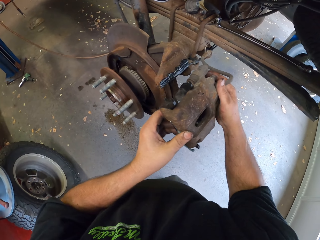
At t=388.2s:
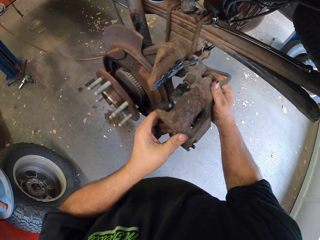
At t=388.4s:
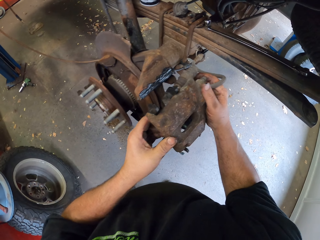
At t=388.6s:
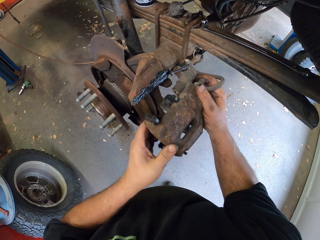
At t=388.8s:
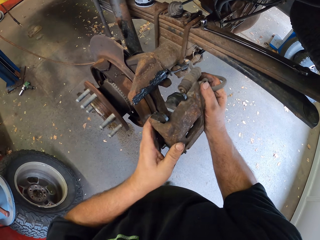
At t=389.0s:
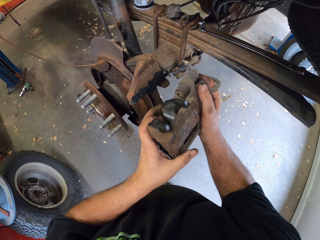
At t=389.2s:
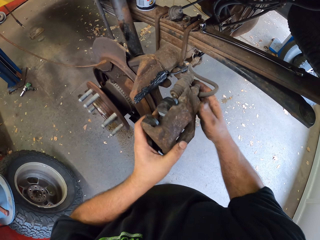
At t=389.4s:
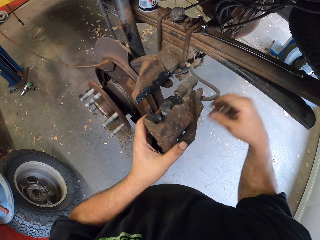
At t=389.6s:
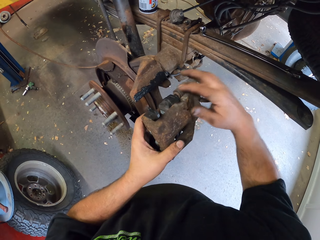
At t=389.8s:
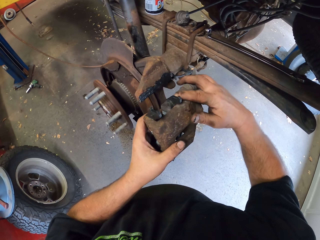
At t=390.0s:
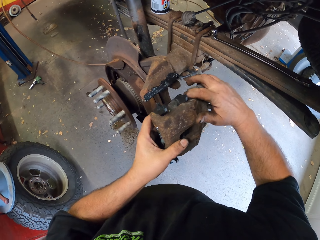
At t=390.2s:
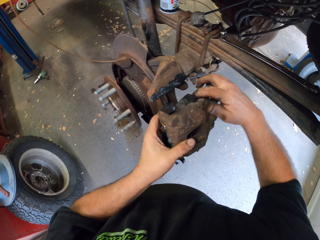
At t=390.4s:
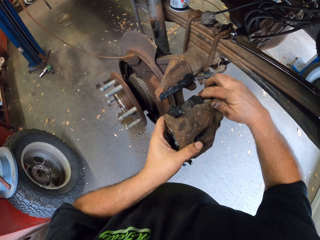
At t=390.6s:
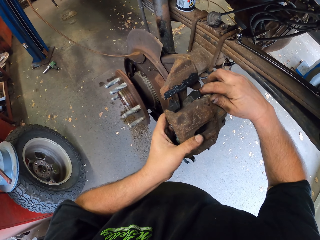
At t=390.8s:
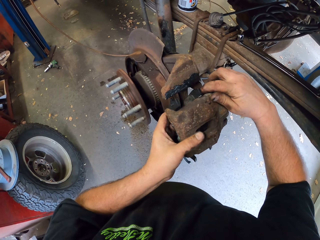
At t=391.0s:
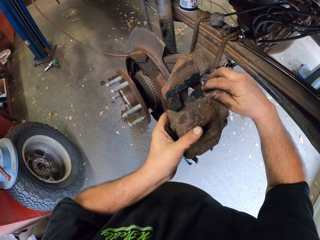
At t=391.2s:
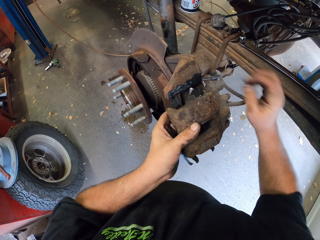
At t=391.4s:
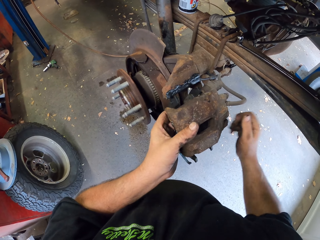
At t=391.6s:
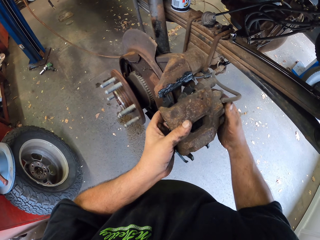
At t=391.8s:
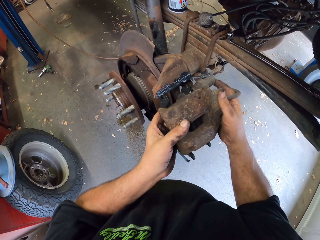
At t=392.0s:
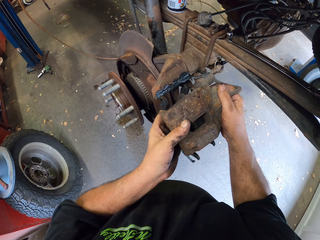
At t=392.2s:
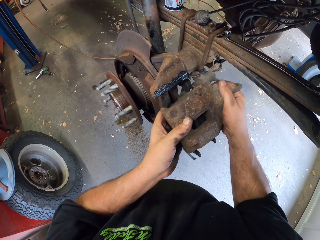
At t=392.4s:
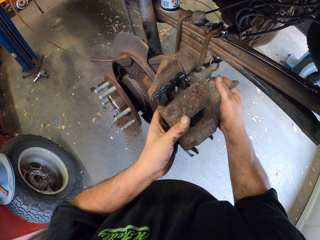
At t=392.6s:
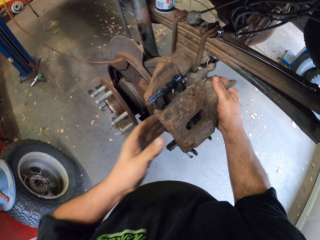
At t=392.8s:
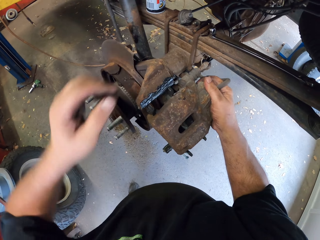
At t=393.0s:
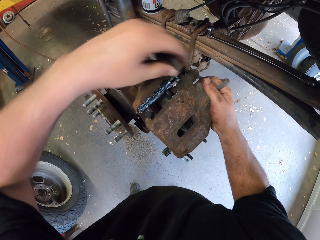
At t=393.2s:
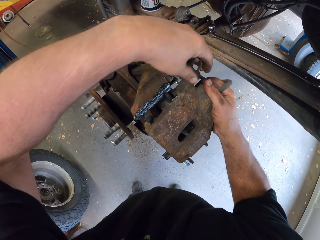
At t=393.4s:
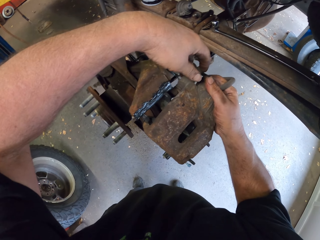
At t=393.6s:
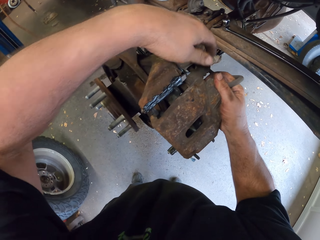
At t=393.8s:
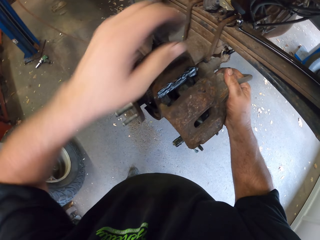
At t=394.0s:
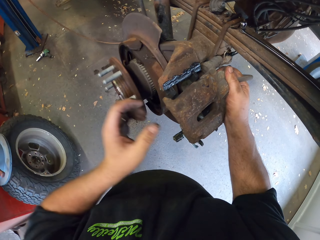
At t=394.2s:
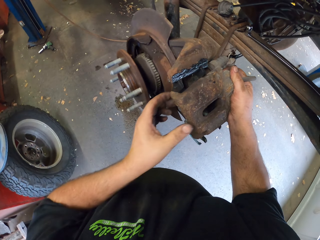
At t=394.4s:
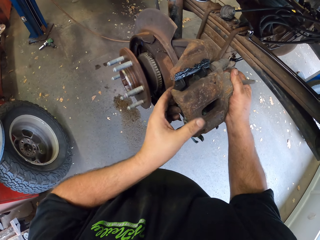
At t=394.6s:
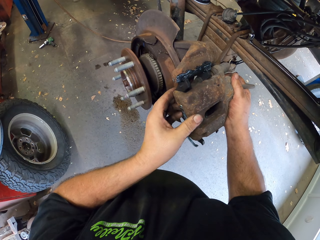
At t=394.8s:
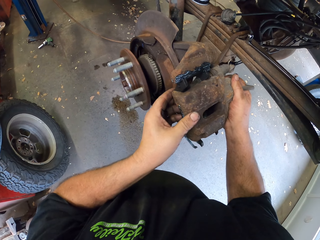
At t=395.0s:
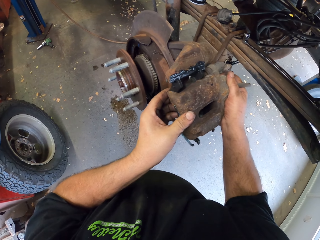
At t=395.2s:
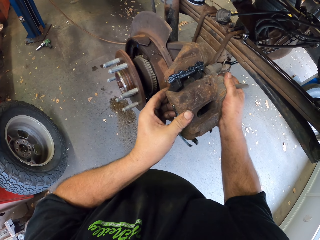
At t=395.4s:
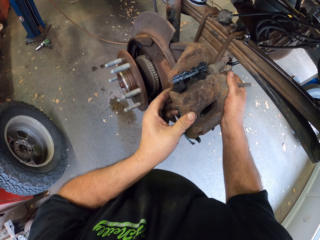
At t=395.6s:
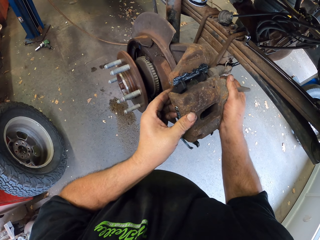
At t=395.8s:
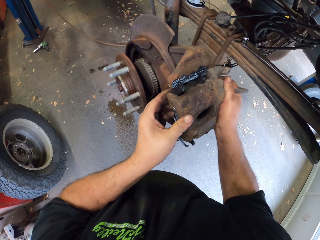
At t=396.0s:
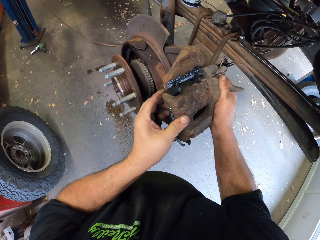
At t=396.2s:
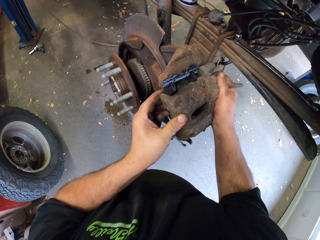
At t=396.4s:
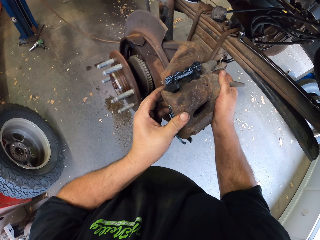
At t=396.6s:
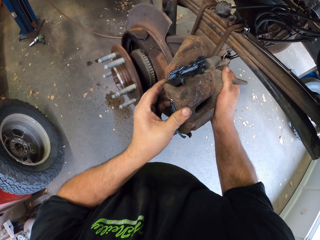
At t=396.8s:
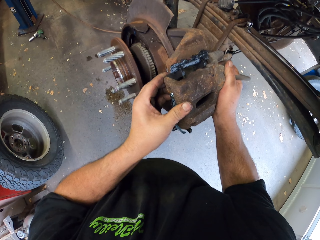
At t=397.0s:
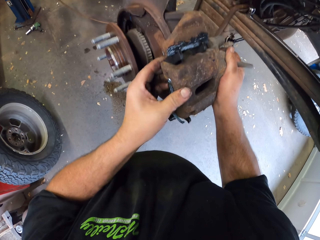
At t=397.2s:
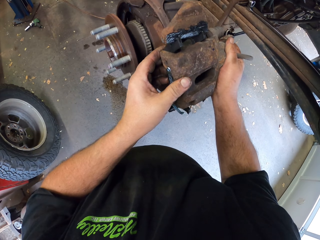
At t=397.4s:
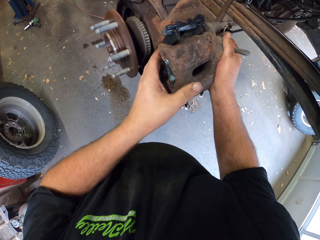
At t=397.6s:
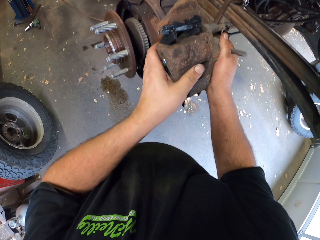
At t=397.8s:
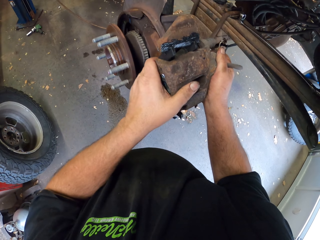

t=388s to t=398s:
The camera wearer fixes the brake pad on the brake rotor. They fix the brake caliper on the brake disc.

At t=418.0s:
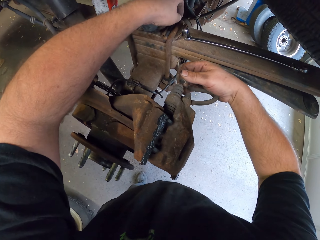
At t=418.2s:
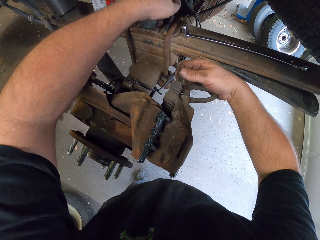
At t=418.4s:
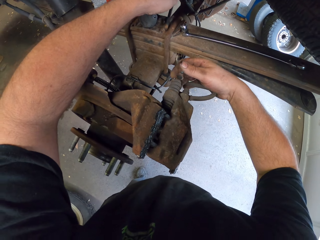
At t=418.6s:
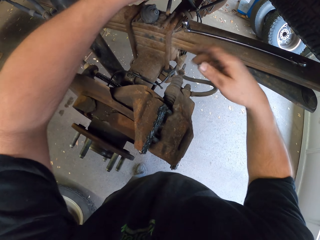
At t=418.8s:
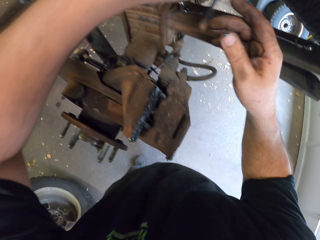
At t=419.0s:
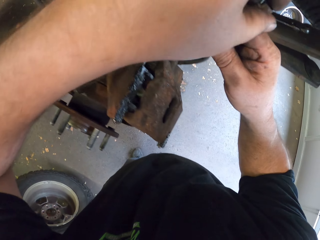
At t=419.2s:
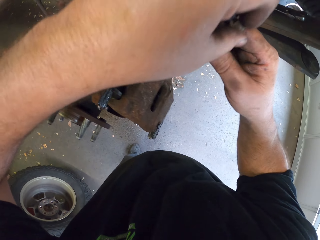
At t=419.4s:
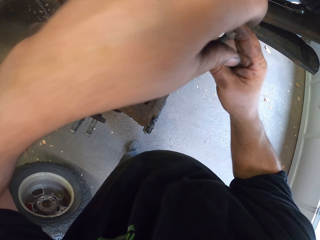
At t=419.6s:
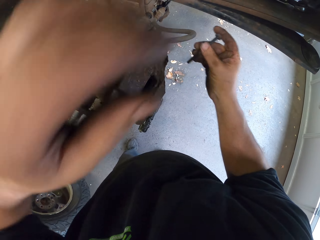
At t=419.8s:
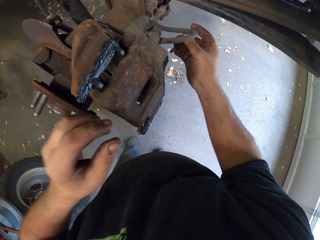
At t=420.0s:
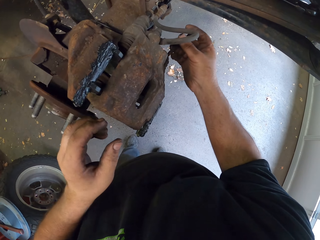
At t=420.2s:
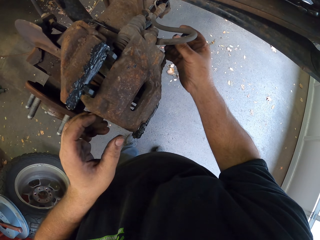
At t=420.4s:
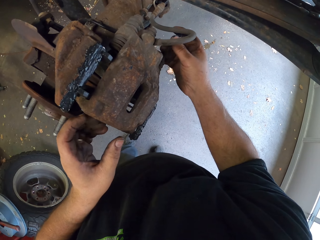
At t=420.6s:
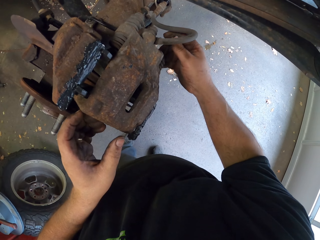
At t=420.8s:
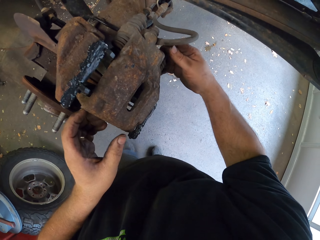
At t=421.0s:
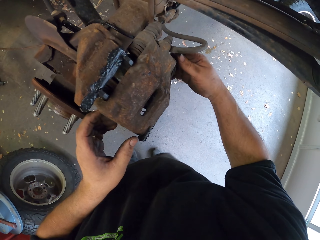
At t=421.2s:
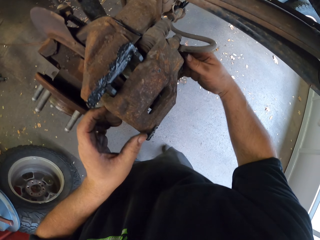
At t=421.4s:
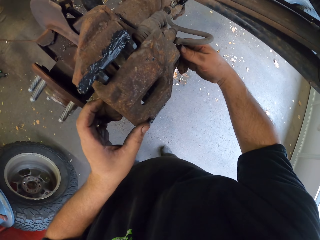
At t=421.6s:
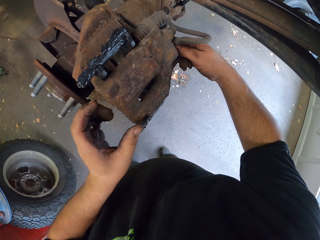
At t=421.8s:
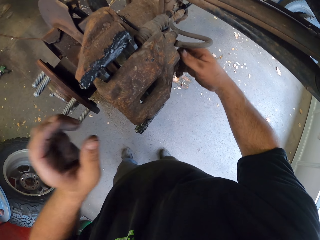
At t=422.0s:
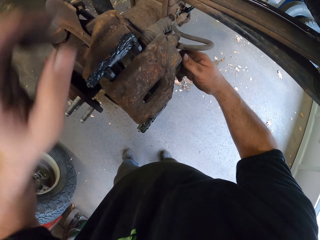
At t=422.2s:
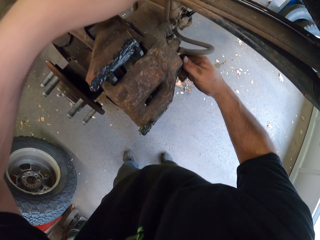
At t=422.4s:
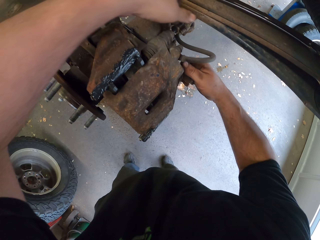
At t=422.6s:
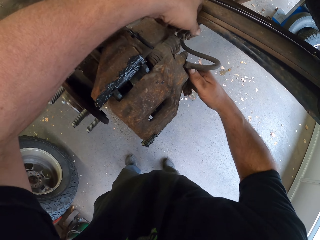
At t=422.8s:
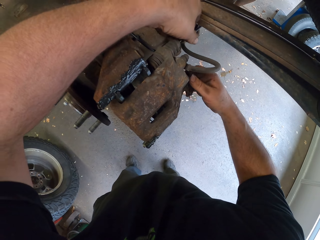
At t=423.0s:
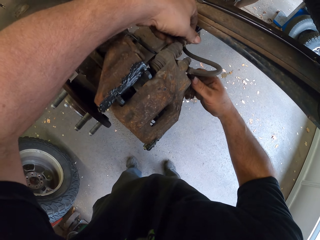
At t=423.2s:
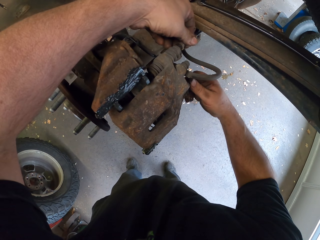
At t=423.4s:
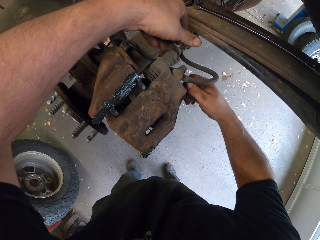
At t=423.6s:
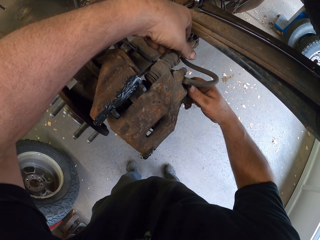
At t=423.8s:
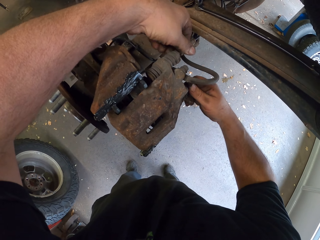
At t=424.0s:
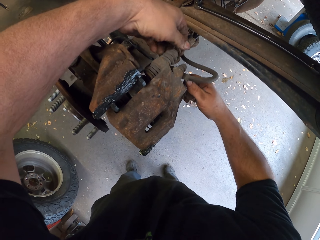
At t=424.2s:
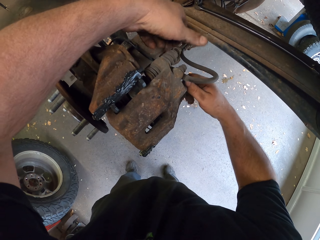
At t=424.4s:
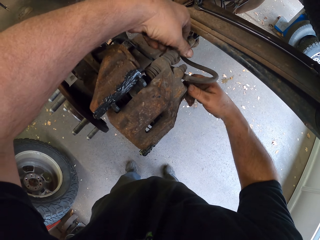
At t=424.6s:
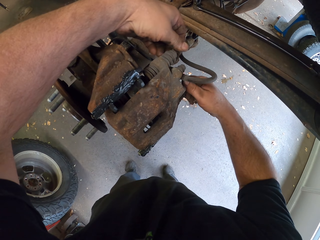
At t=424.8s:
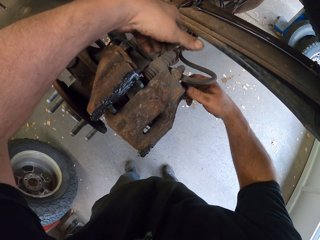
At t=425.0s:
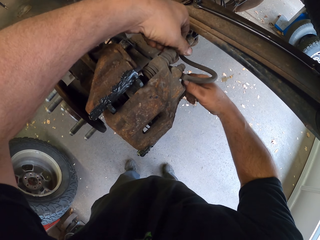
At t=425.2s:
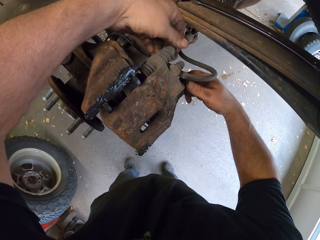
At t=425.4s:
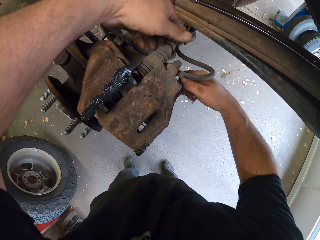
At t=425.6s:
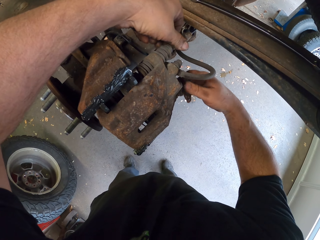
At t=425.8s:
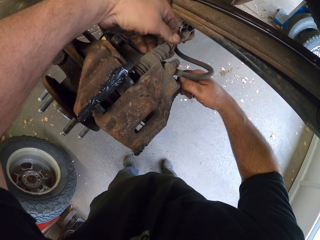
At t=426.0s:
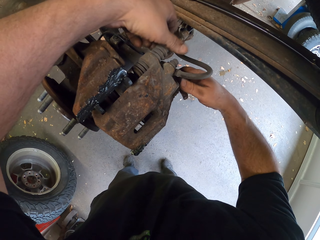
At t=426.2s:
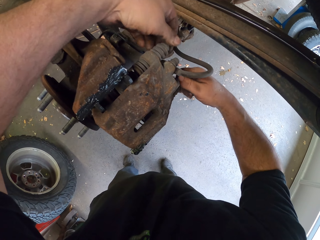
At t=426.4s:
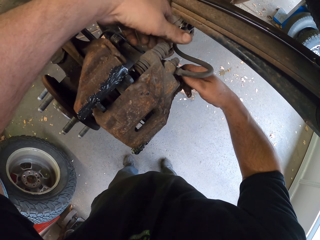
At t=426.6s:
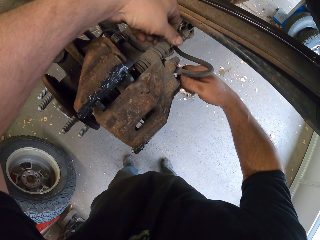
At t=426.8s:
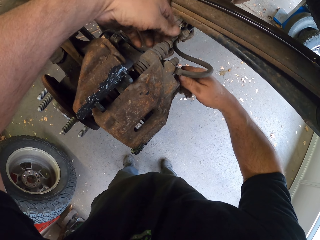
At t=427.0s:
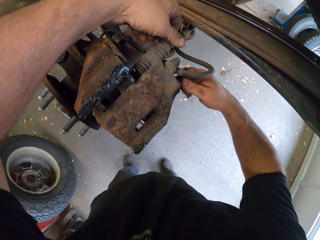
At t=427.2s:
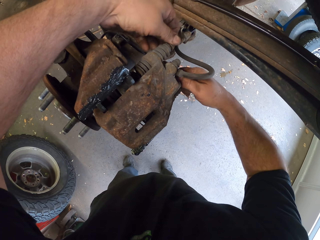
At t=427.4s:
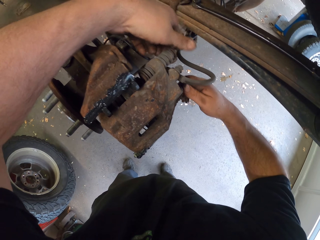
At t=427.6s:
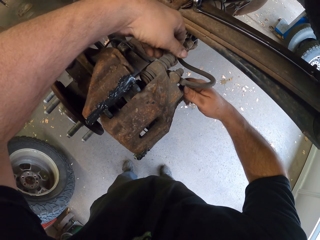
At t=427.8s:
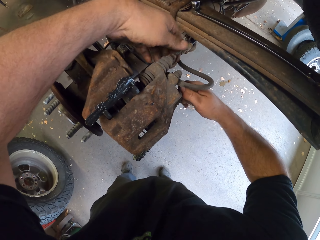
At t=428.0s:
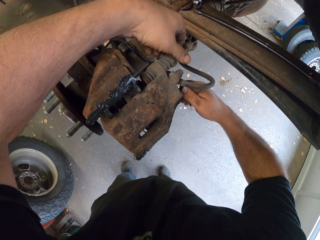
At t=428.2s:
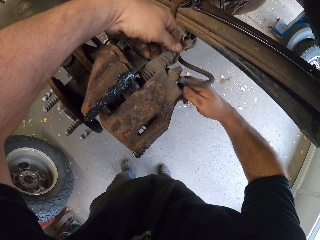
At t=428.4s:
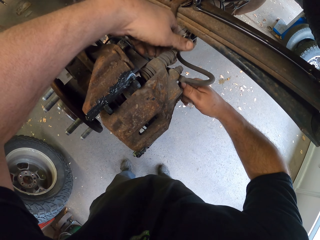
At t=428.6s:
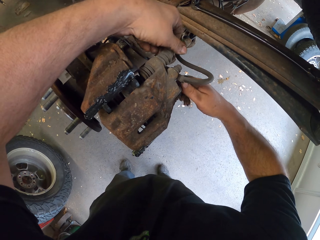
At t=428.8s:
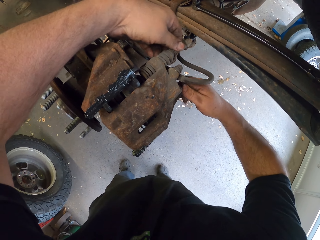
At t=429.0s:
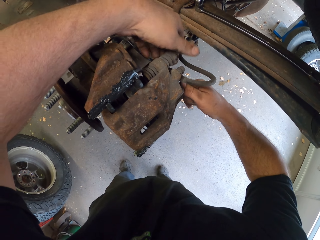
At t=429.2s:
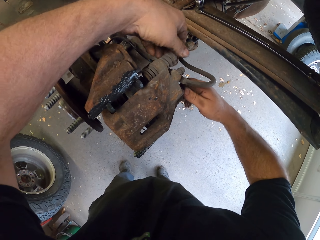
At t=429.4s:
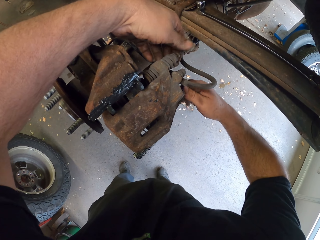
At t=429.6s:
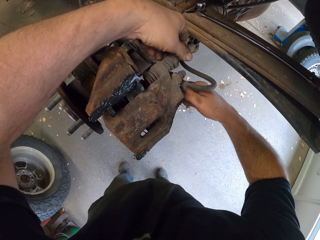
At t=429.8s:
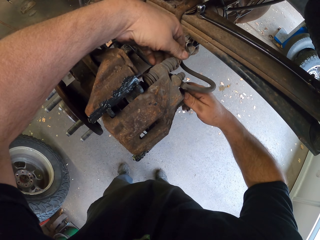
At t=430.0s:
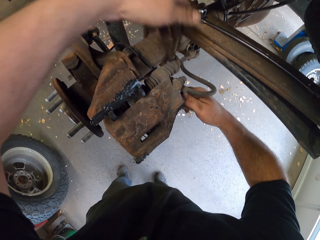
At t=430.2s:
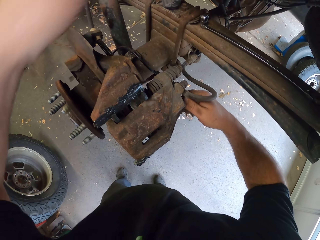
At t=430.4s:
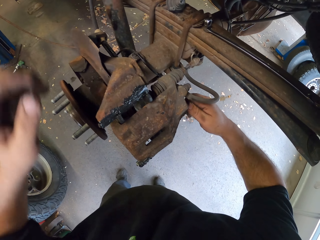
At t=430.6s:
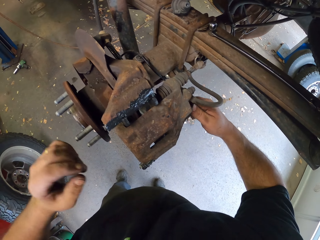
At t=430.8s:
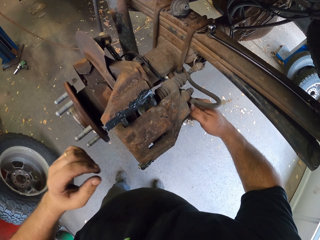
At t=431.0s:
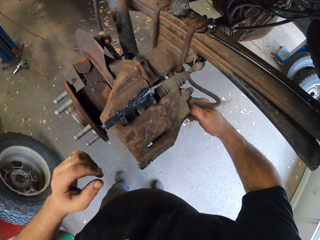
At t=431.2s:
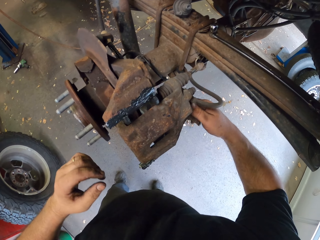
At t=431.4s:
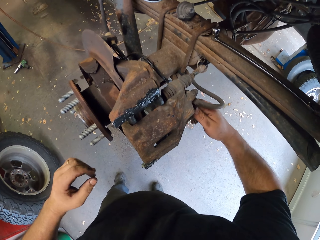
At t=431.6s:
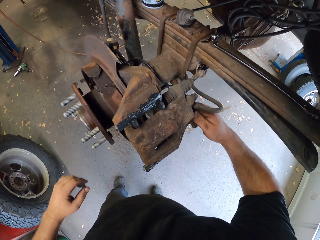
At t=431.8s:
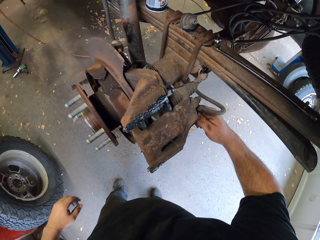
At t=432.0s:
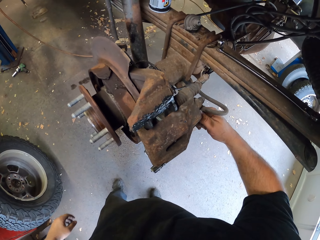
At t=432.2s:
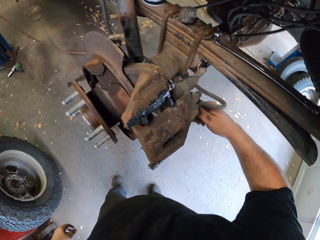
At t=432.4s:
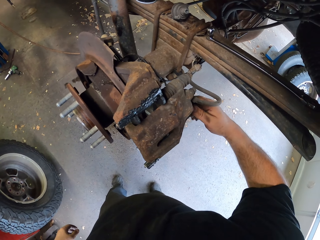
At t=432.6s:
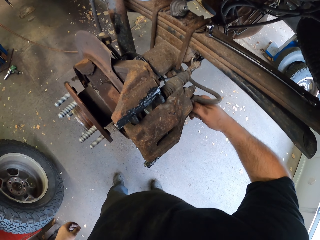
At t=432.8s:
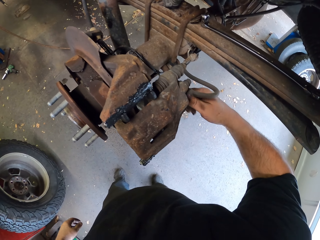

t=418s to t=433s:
The camera wearer picks up the bleeder screw or bolt from the car frame and fixes the bleeder screw. They put the bleeder screw in the inner pad. They fasten the brake rotor. They fix the bleeder screw.
